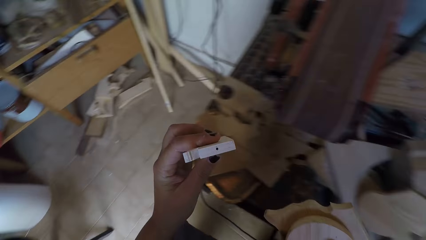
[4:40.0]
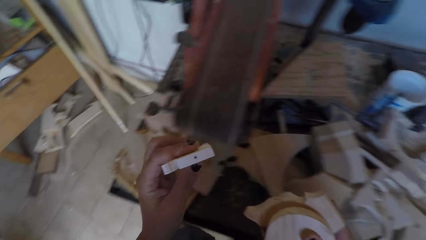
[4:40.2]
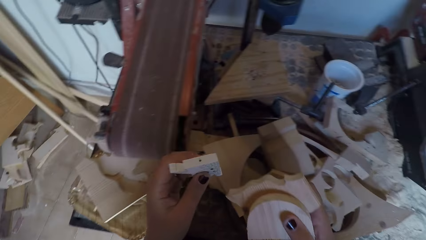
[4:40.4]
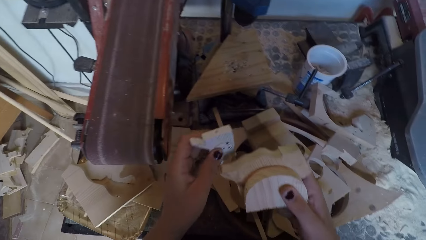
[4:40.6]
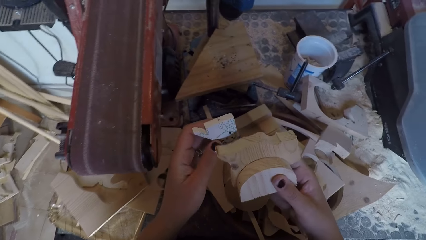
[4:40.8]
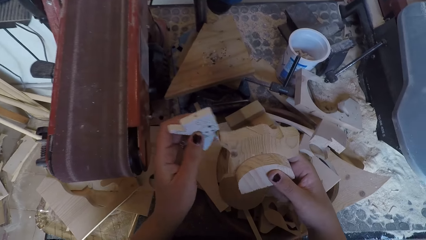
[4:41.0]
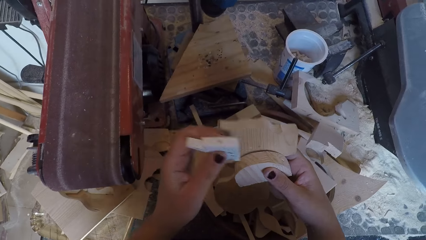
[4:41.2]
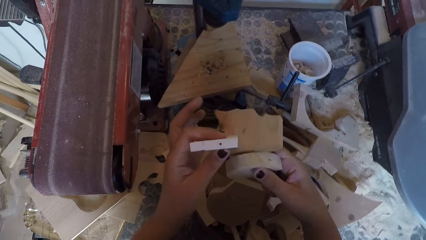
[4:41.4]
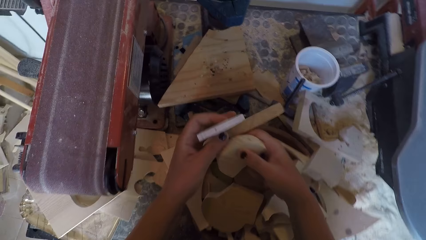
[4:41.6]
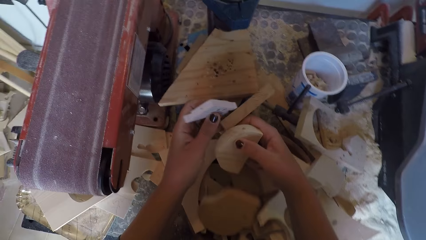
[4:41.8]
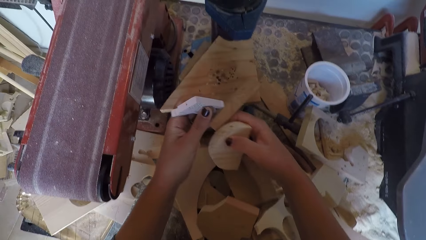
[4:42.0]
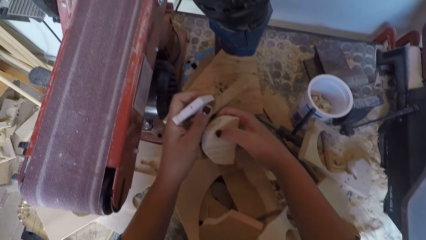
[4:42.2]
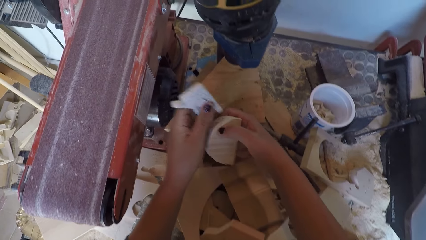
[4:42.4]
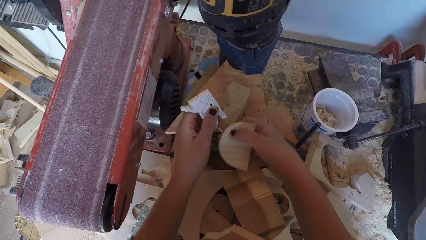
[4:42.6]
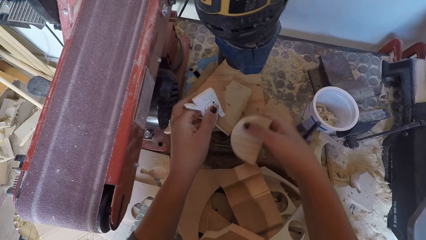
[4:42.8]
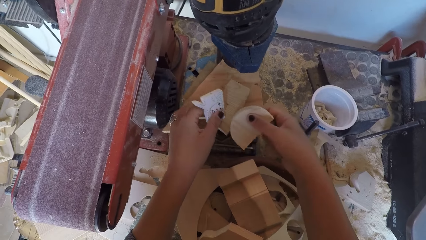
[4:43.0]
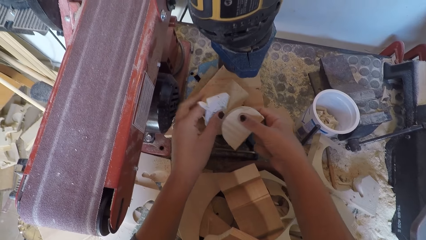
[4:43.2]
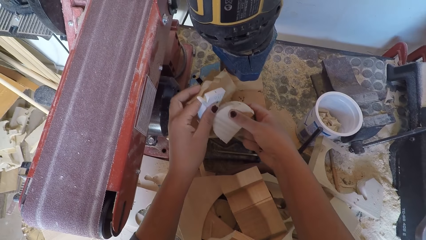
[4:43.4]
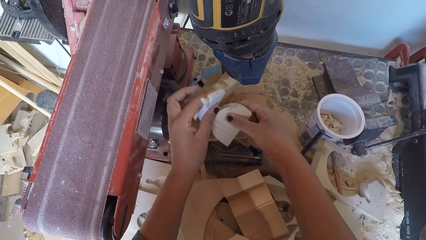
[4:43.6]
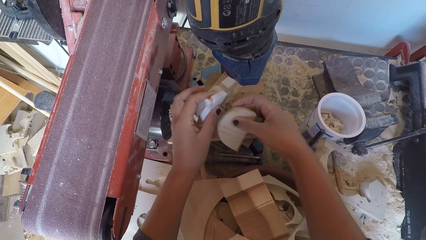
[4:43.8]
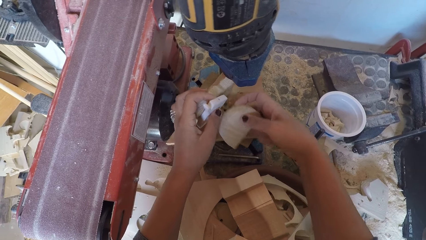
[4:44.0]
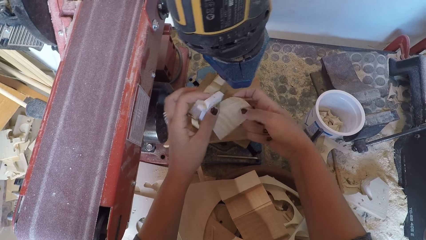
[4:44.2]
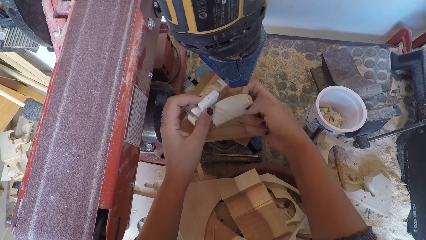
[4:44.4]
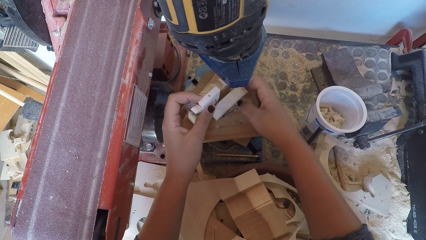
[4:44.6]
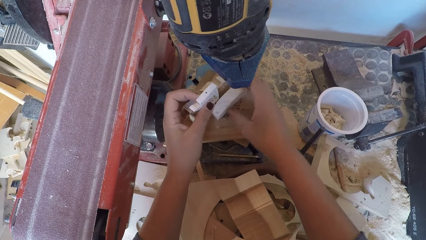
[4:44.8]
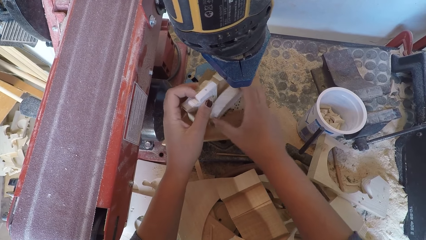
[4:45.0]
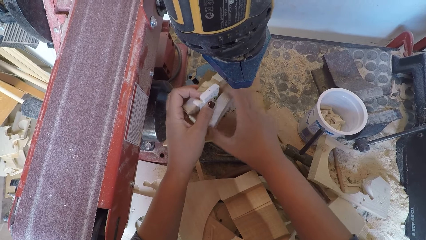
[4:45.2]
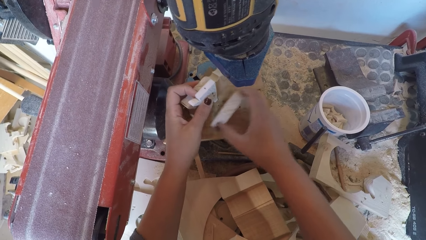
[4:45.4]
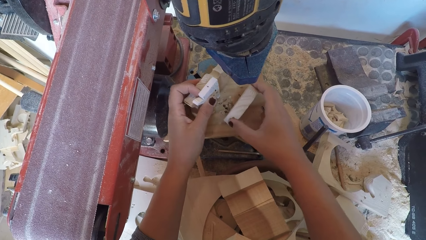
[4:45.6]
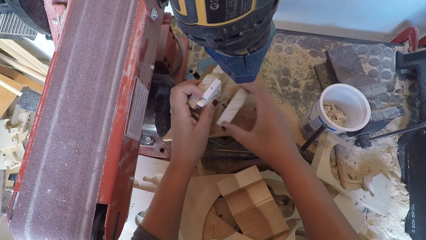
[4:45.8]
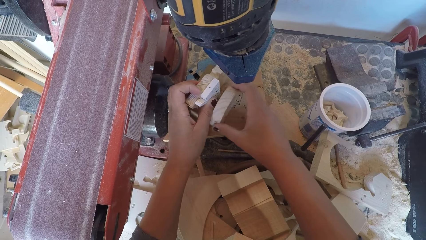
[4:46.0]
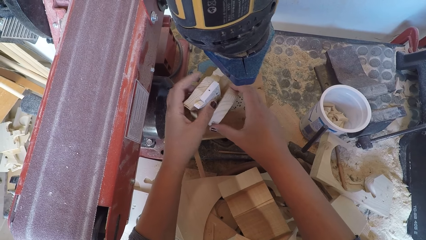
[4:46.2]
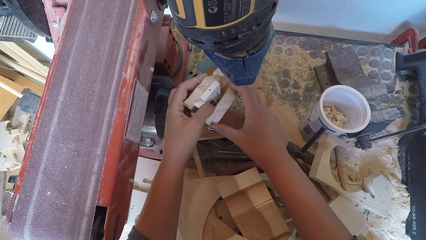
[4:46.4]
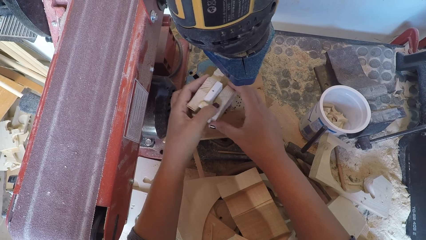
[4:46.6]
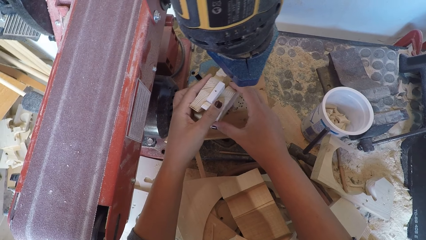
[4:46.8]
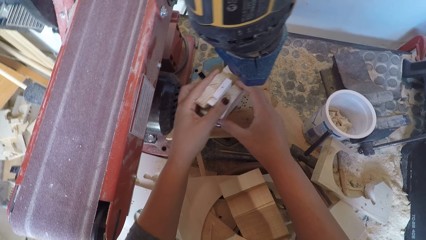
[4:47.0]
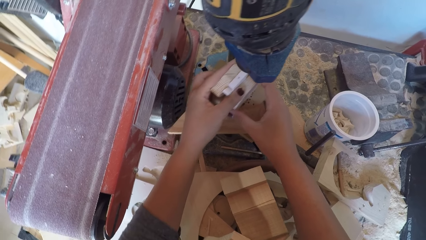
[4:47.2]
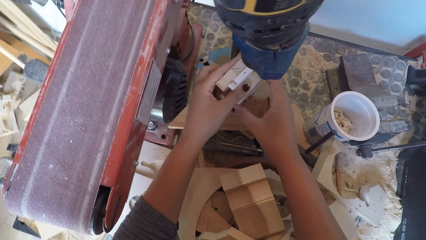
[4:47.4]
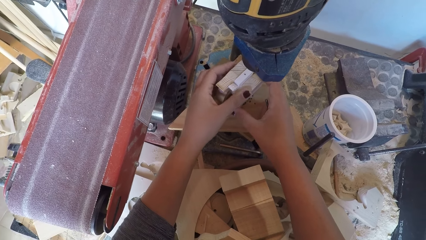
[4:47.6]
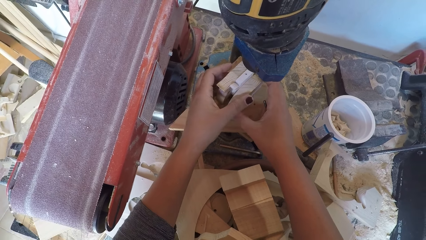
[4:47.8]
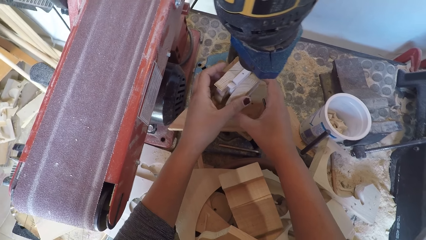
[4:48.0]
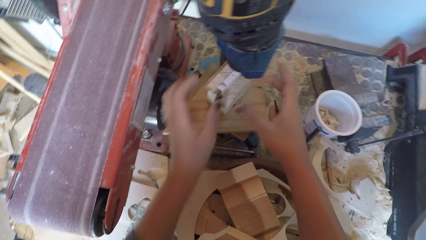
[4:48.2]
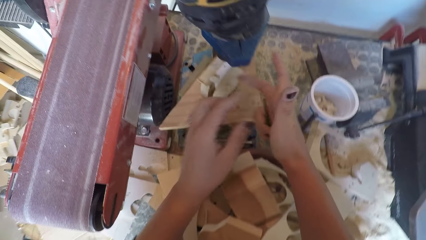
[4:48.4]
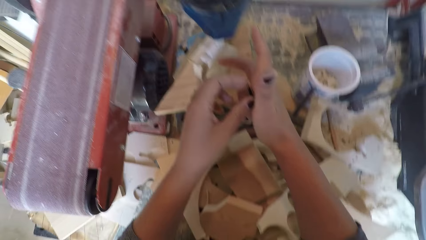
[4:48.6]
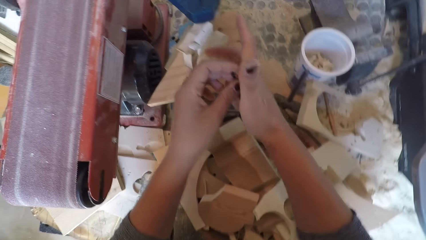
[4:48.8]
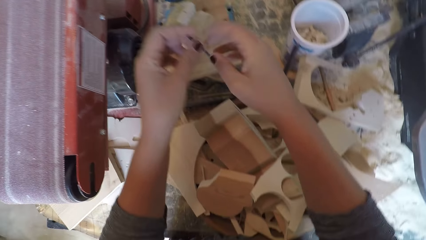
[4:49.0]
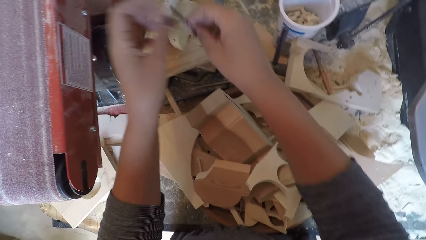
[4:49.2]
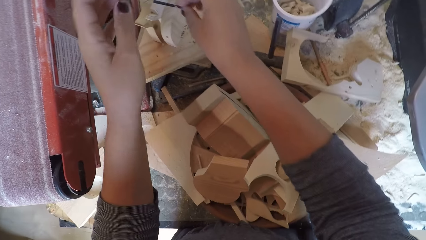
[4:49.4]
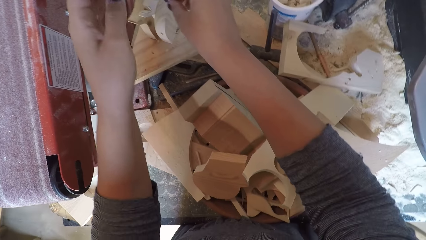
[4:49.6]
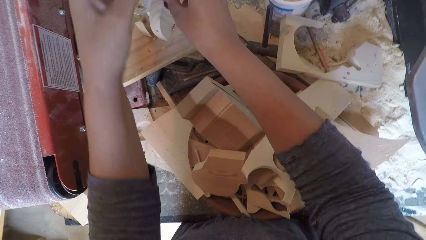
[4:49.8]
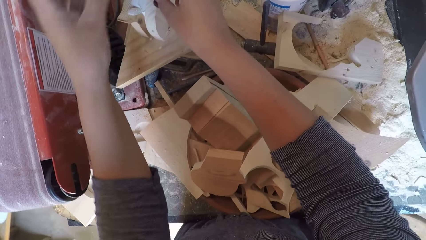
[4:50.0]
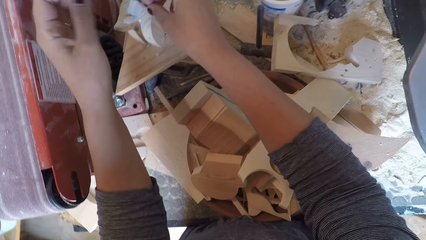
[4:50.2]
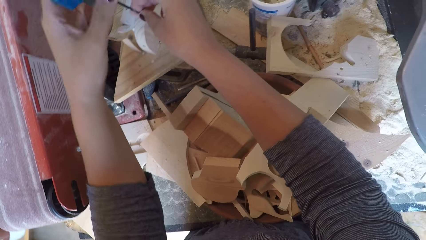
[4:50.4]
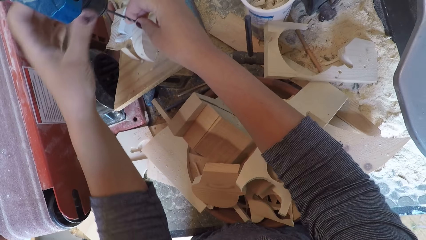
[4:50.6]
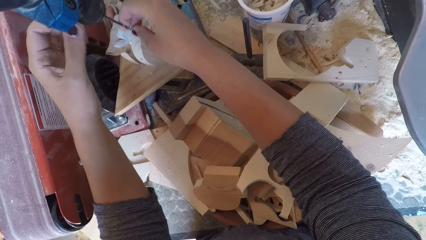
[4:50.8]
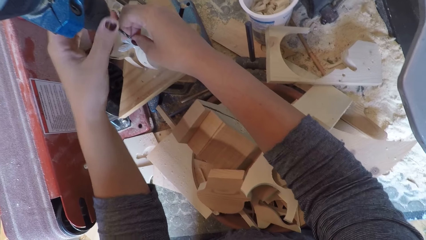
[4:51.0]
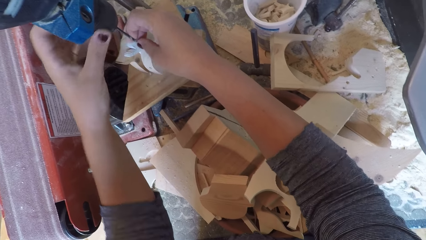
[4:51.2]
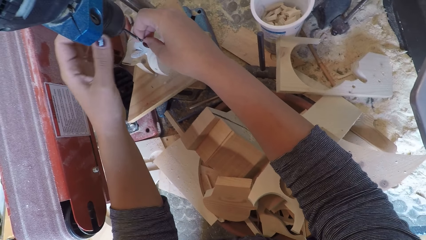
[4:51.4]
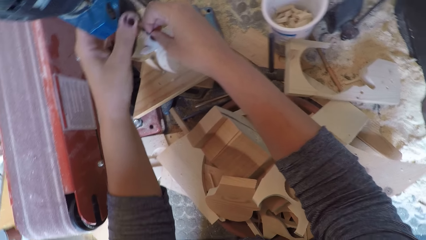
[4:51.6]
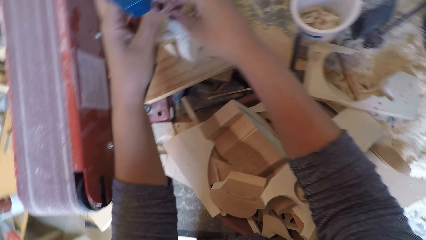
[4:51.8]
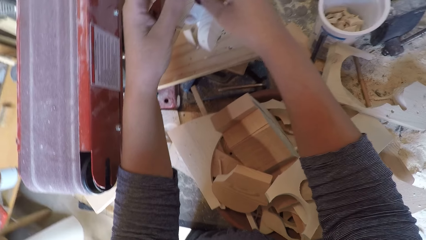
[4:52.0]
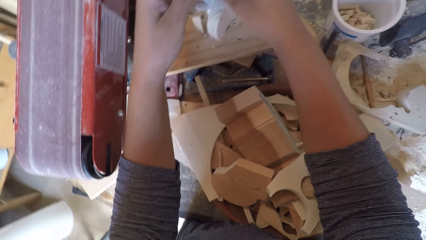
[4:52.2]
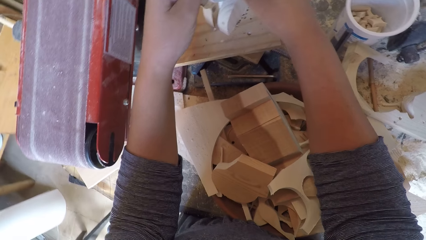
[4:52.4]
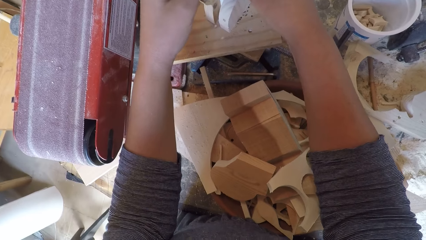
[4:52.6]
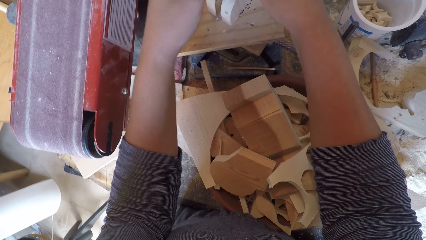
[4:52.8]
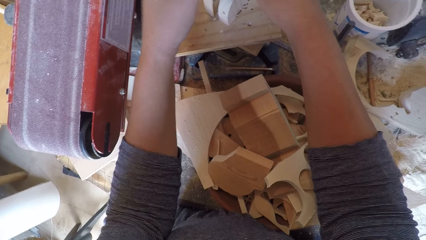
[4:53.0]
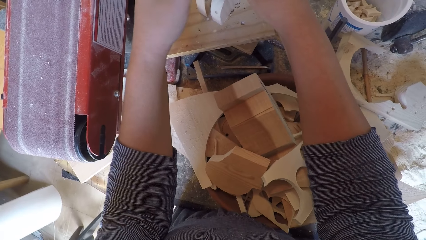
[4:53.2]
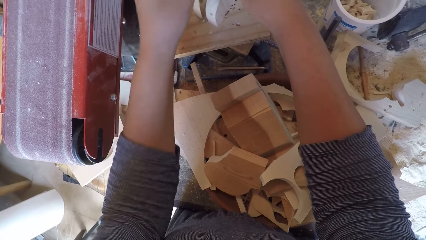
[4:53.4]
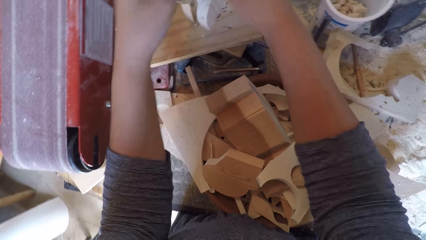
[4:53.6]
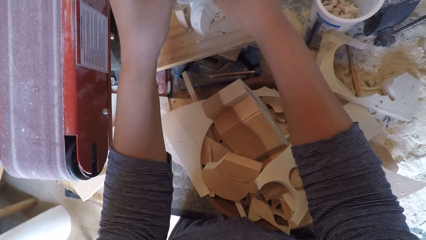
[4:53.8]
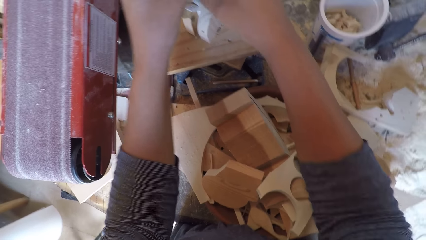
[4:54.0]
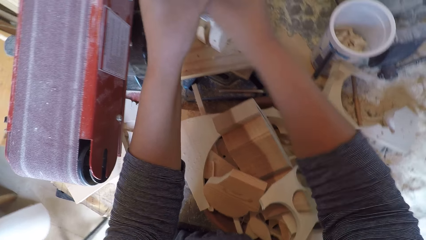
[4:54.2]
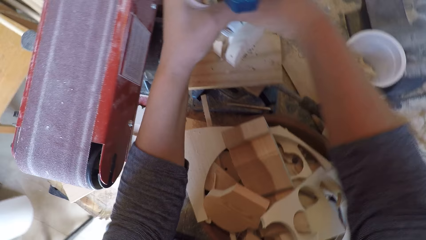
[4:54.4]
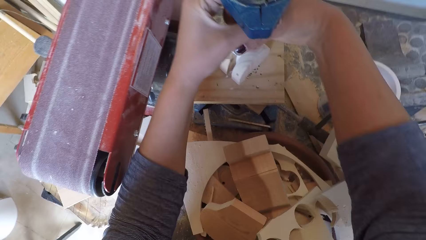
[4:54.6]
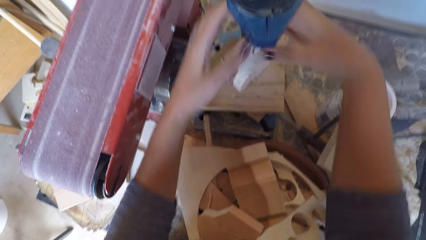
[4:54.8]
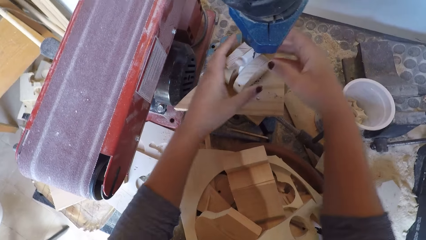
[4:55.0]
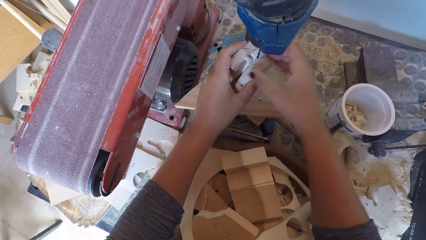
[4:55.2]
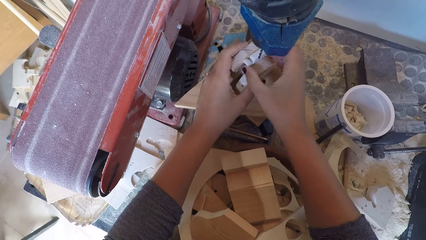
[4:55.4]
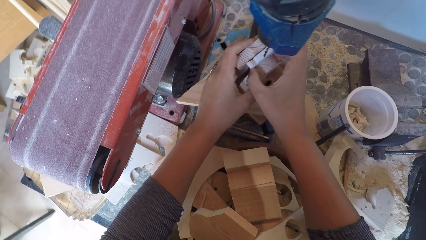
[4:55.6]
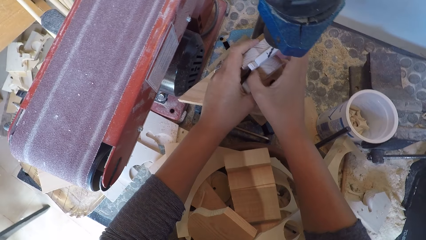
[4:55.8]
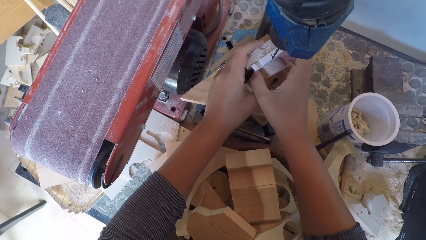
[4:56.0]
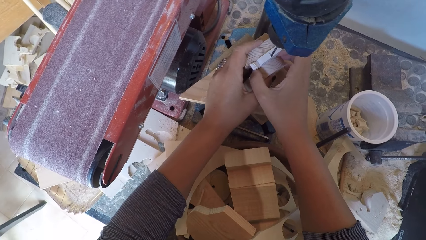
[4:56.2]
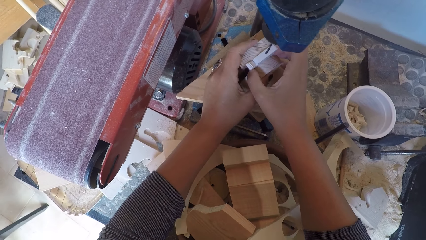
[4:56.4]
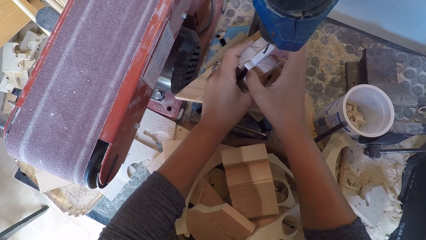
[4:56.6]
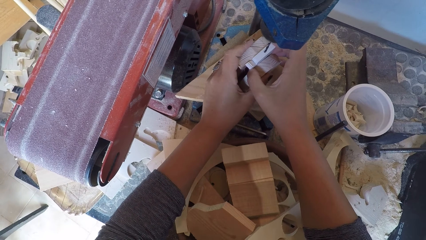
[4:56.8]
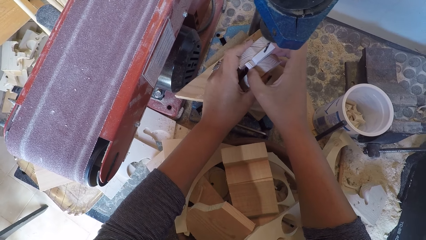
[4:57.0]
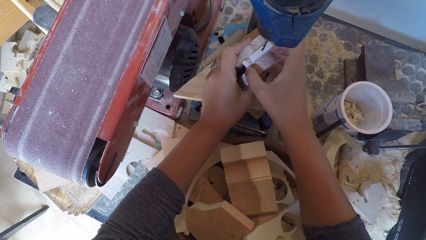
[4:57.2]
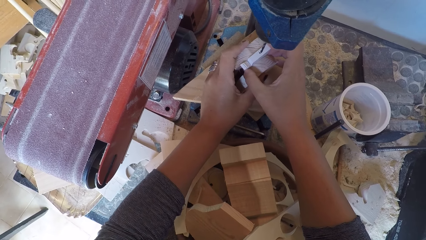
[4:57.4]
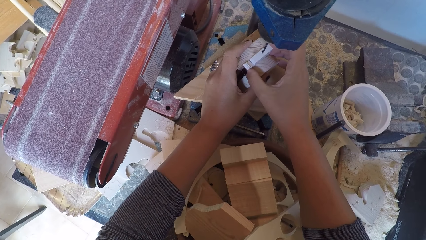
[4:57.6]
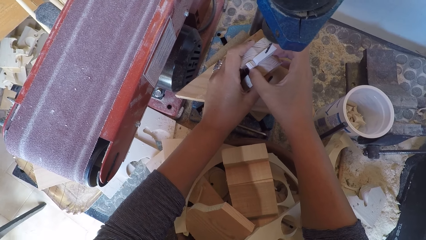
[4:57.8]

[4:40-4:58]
The camera wearer turns around. They place the wood ornaments in between two woods. They hold pieces of wood curving under the drill. They hold the pieces of wood in the arrangement. They hold a drill bit. They fix the drill bit into the drilling machine. They hold the drill. They tighten the drill bit on the drill. They adjust the wood ornament. They hold the pieces of wood in the arrangement.
